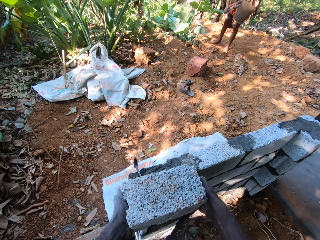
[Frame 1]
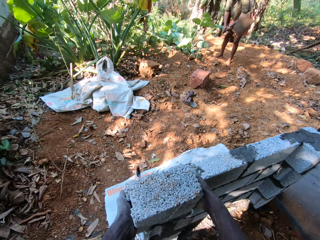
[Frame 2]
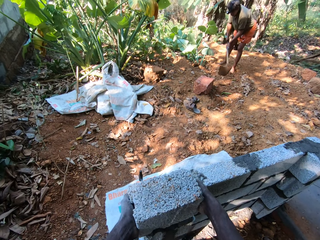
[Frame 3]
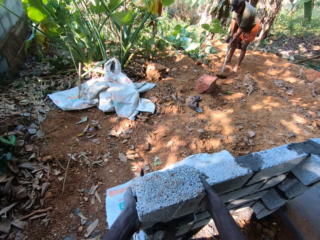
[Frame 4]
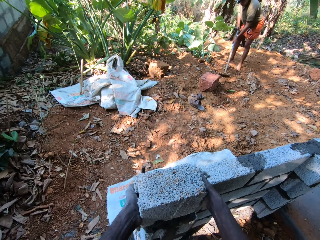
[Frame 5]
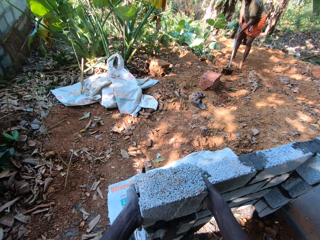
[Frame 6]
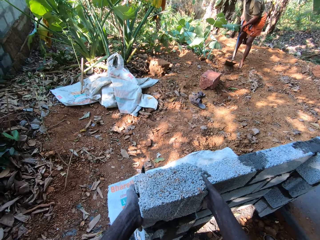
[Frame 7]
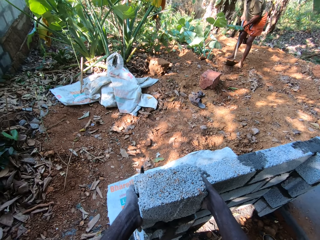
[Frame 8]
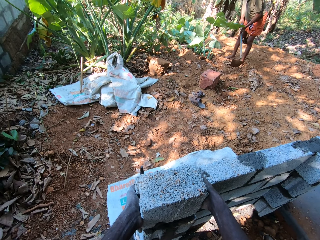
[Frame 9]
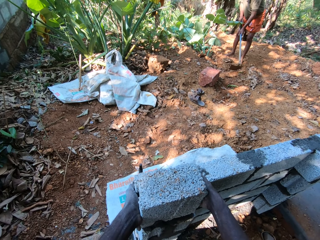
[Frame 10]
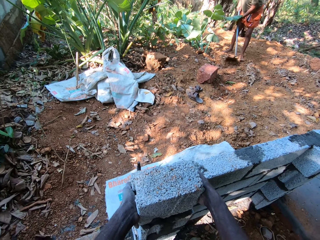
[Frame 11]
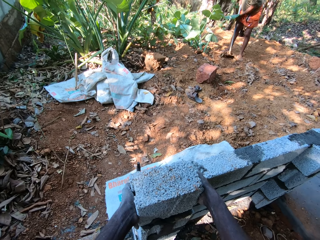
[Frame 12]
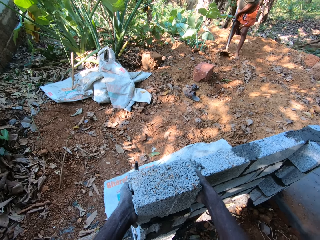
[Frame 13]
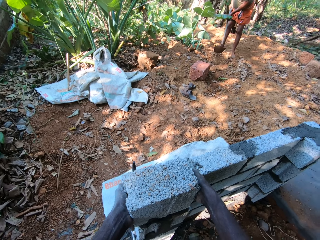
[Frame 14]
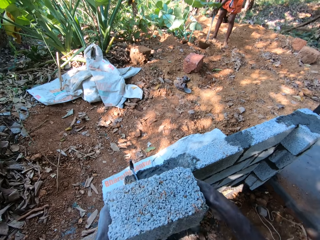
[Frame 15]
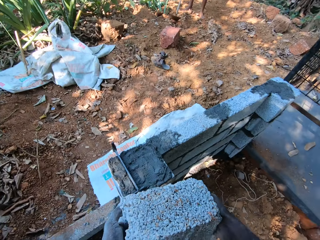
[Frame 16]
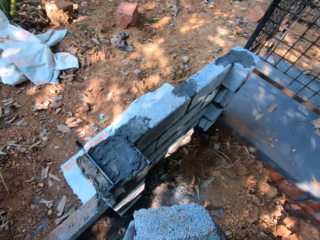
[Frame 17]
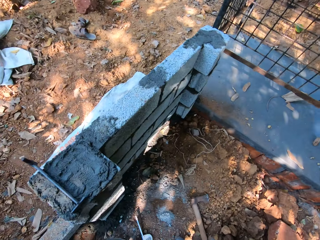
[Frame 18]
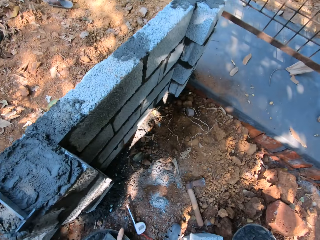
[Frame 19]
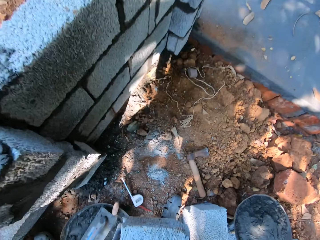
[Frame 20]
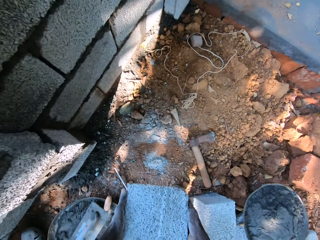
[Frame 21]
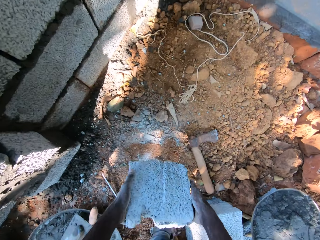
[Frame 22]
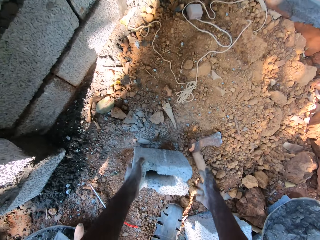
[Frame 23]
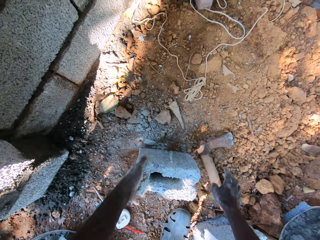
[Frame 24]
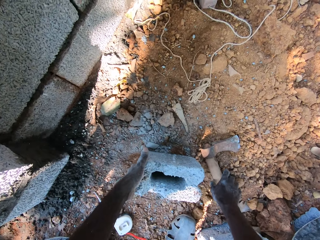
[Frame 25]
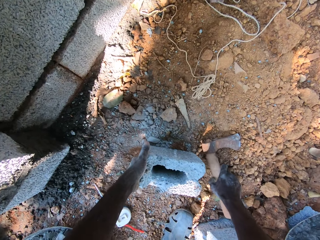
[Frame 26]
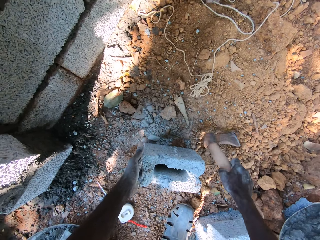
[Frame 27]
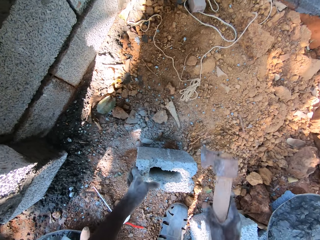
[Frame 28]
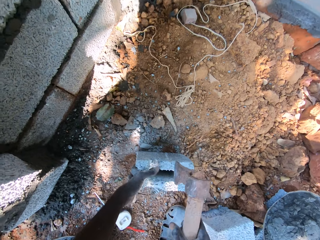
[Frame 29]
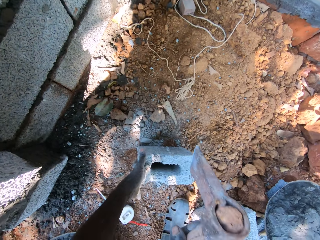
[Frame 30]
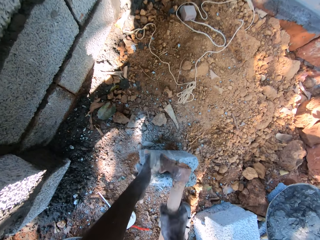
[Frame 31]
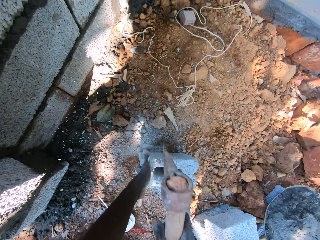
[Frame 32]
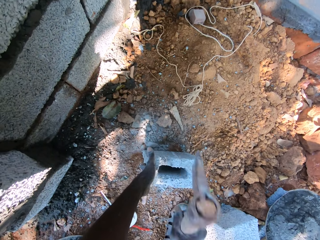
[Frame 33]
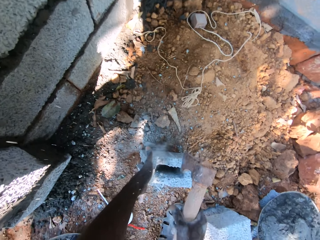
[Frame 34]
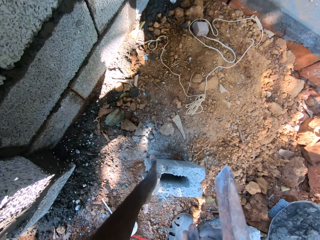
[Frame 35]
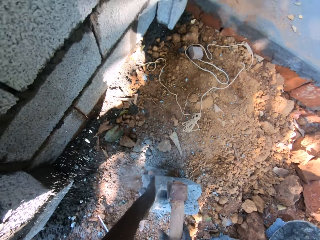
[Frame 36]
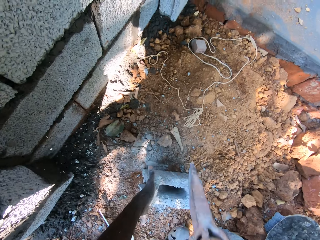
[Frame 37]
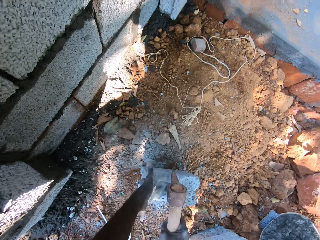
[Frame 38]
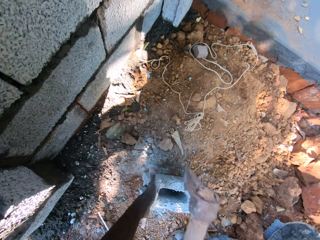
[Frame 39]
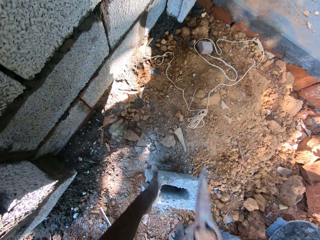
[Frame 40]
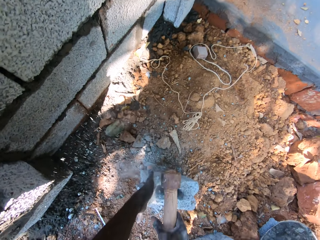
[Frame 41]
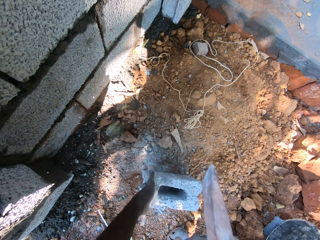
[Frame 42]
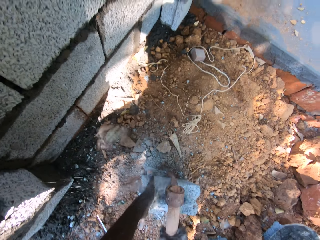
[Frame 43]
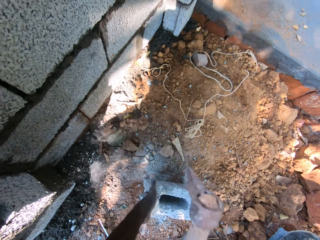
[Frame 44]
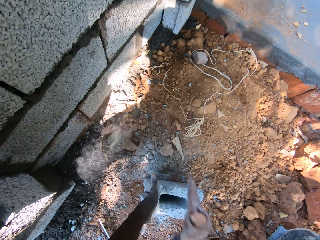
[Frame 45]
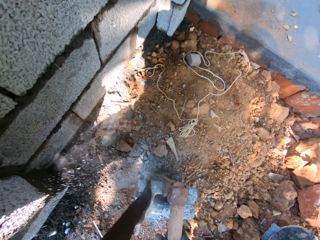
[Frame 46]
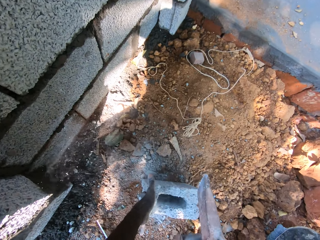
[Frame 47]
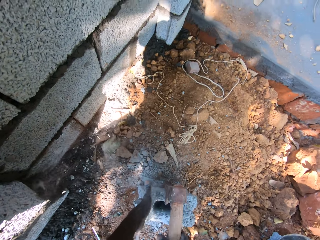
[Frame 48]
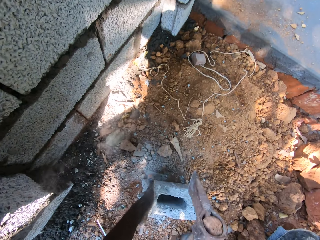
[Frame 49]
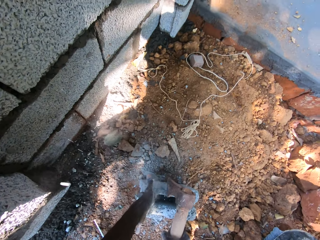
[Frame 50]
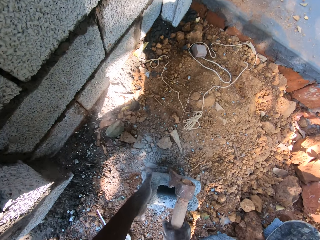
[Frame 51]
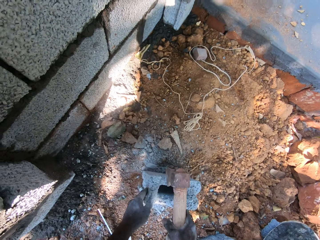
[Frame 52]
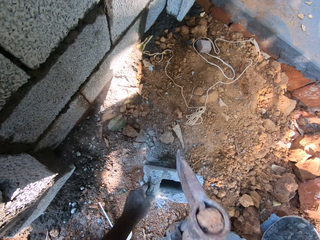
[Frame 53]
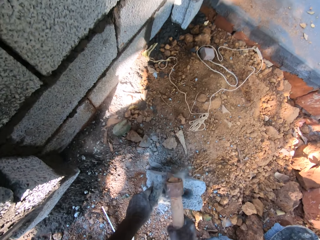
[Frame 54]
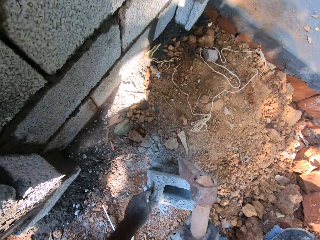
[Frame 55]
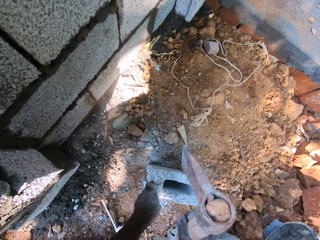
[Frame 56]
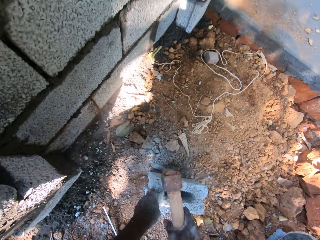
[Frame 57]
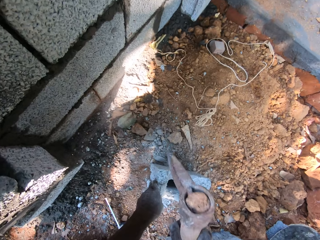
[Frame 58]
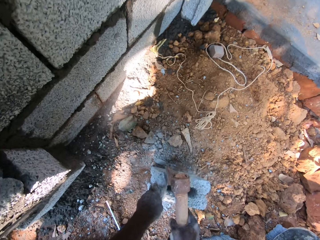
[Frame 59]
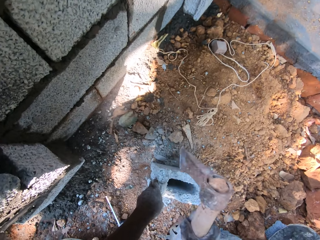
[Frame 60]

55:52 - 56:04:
The camera wearer holds the cinder block or brick on the stacks of cinder blocks with both hands. They put the brick on the concrete. They drop the cinder block on the ground with both hands. He holds the cinder block on the ground with his left hand. He picks up the axe or mattock on the ground with his right hand. He hits the cinder block on the ground with the axe in his right hand. He breaks the brick with the mattock.

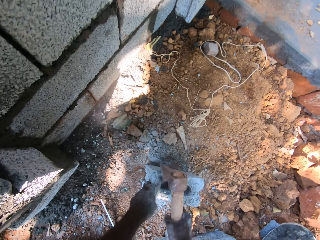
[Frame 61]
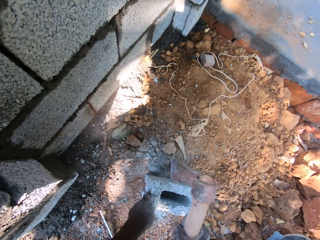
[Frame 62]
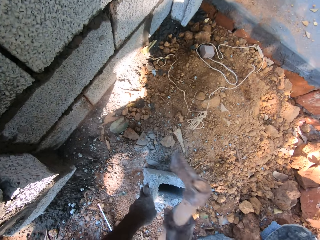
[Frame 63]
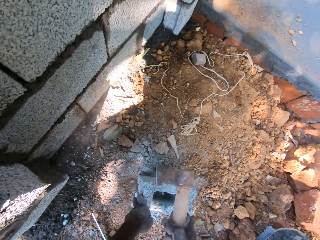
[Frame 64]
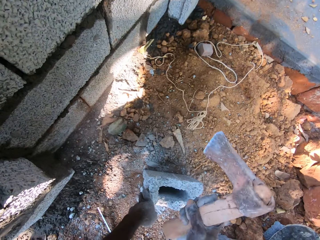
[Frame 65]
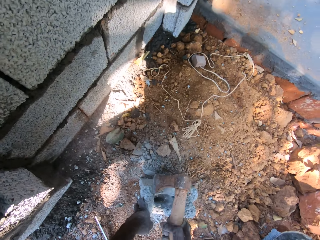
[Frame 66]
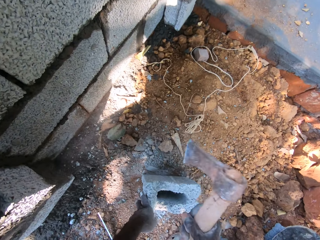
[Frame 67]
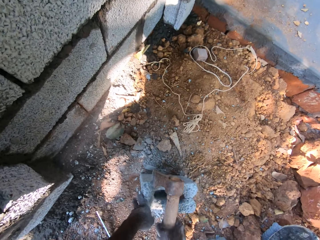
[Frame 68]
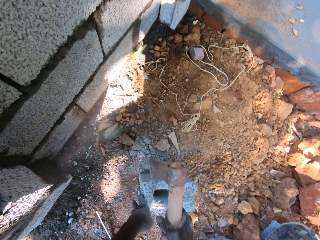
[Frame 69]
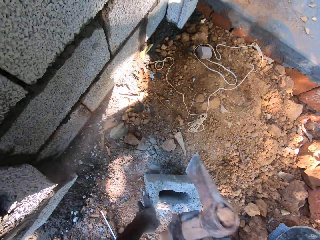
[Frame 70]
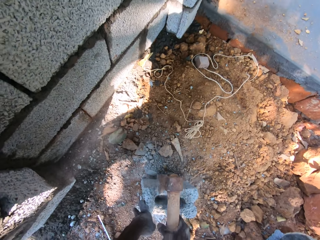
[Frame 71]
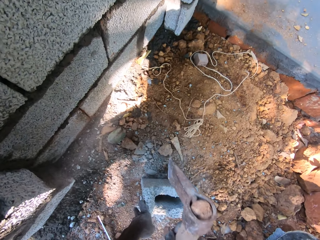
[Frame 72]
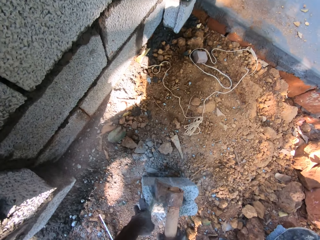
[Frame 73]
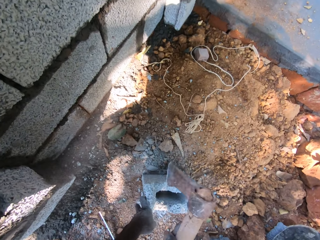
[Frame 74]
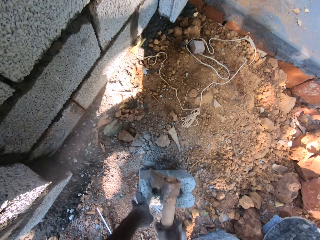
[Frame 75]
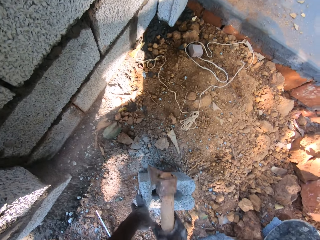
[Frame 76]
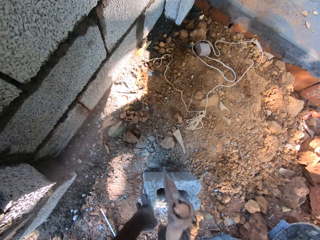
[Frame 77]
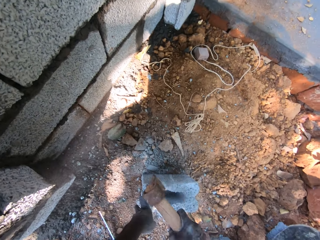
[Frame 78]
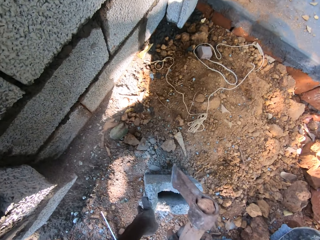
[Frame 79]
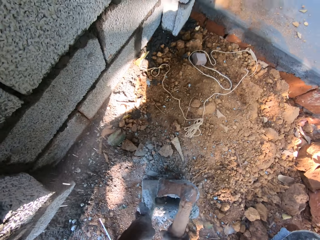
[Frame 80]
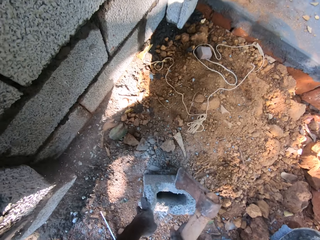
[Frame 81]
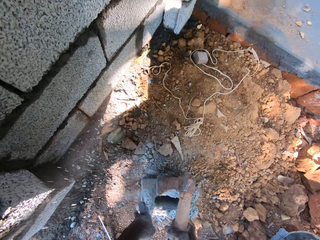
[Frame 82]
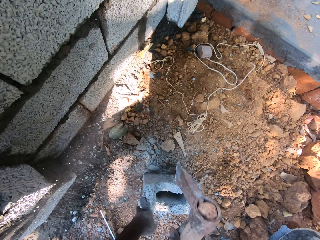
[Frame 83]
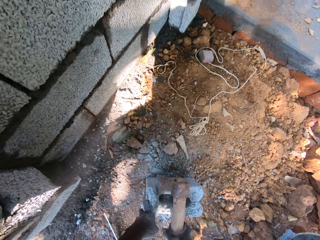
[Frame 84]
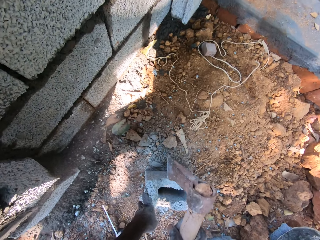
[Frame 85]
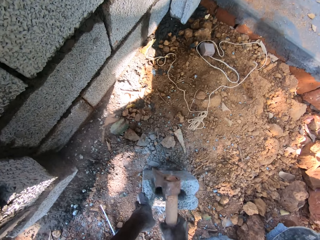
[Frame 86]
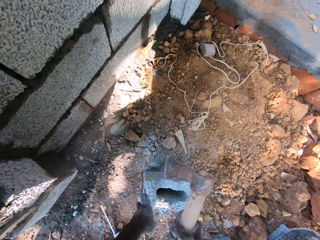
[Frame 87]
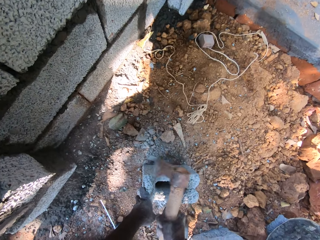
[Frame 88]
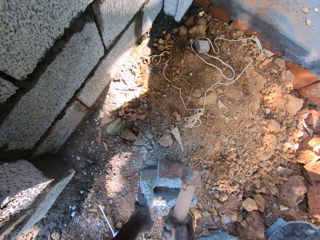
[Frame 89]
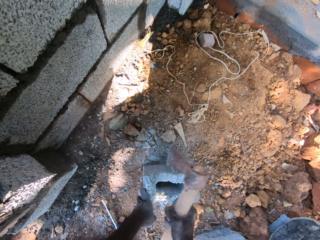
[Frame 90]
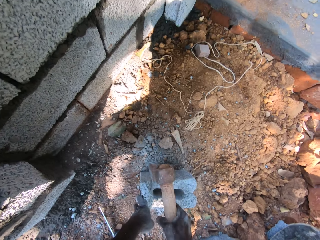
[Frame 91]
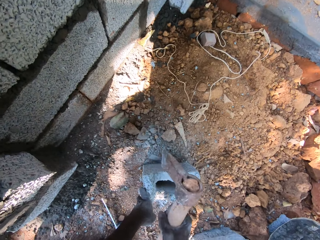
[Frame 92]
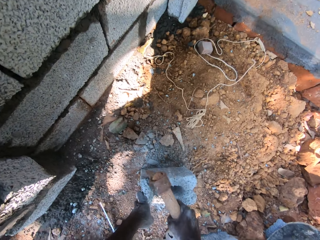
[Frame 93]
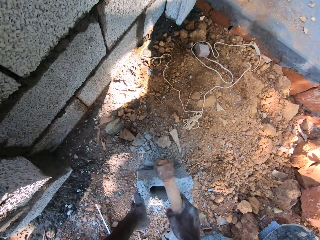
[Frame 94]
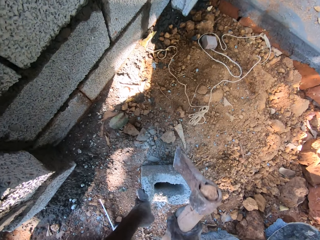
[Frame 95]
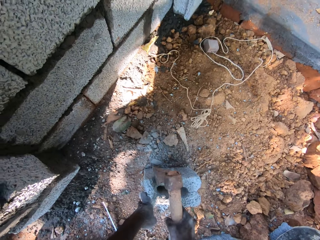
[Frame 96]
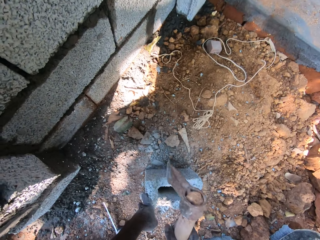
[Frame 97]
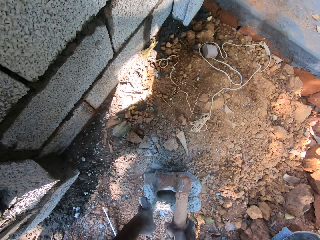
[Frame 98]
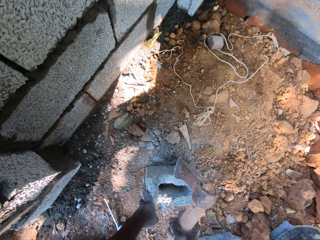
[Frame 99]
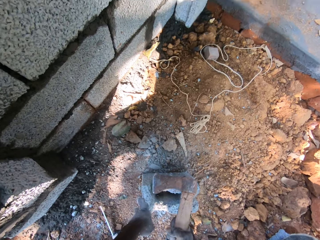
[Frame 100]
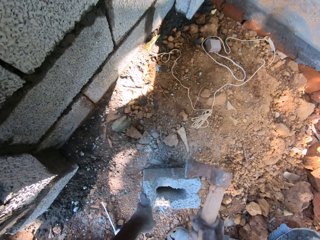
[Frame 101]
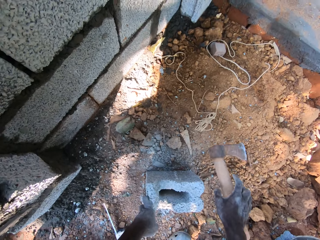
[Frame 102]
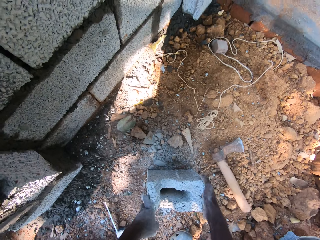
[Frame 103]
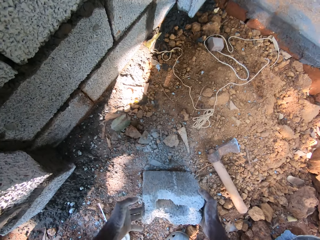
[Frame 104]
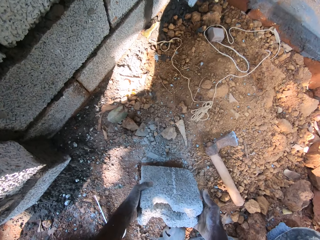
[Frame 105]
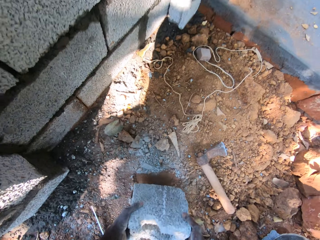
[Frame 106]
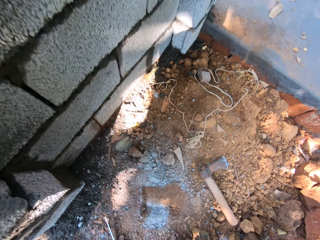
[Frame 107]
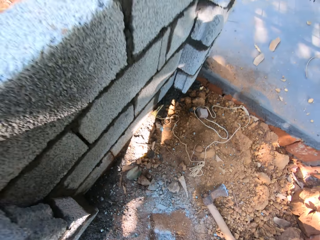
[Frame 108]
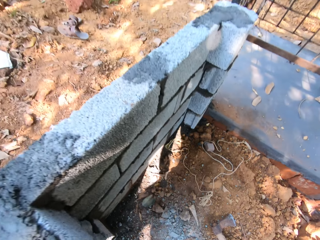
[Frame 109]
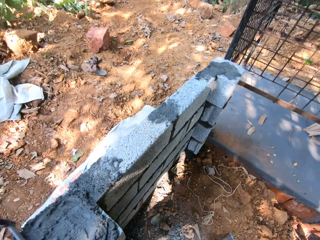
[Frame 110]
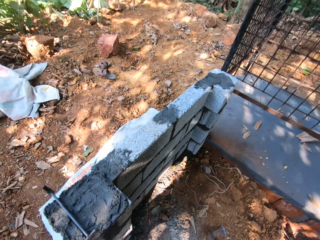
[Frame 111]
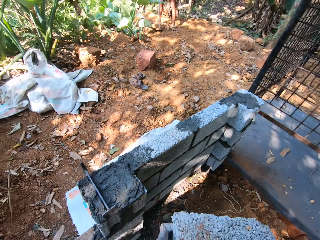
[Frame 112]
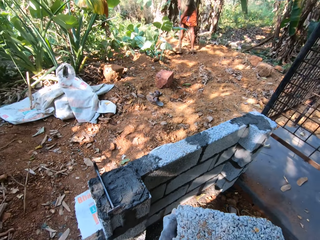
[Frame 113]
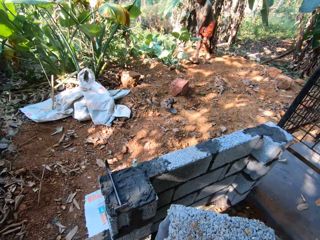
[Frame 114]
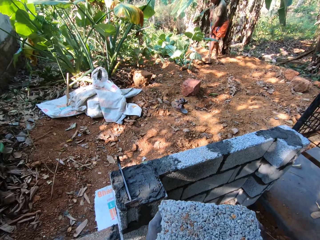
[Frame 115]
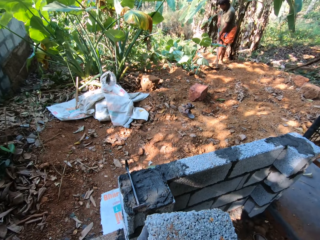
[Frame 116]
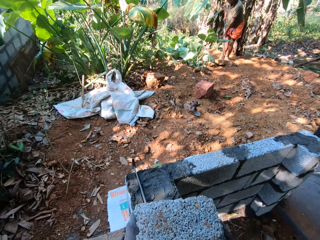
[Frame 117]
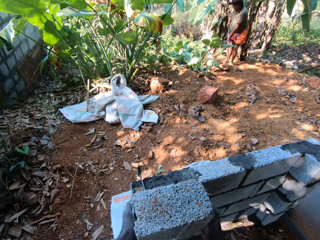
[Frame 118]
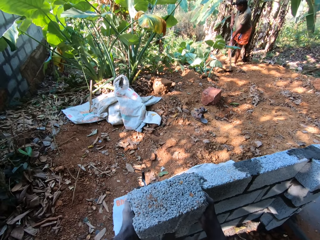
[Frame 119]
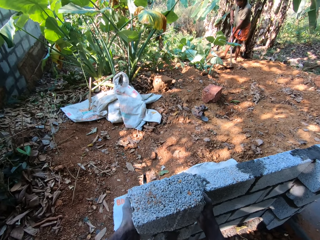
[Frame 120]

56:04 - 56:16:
The camera wearer drops the axe on the ground with his right hand. He picks up the cinder block on the ground with both hands.
